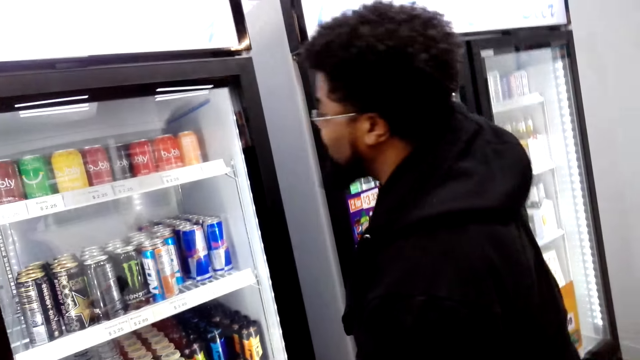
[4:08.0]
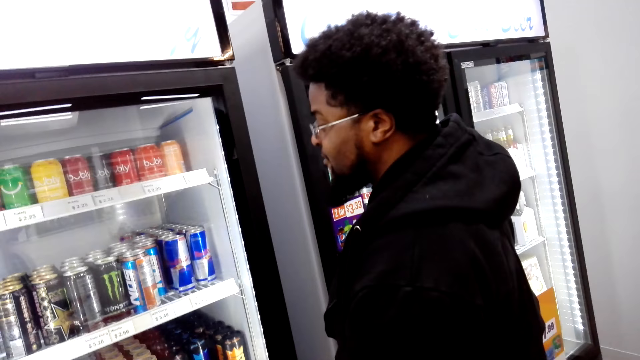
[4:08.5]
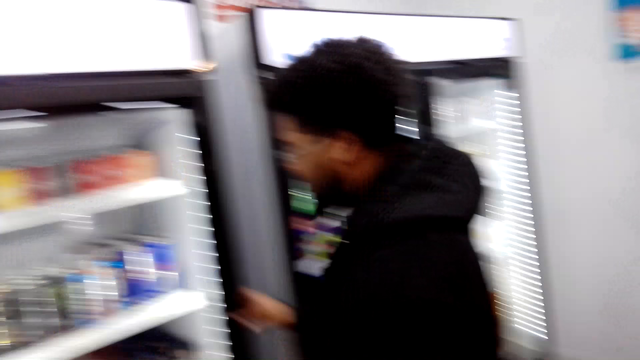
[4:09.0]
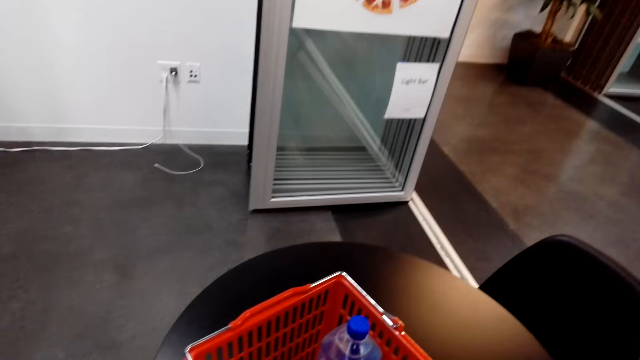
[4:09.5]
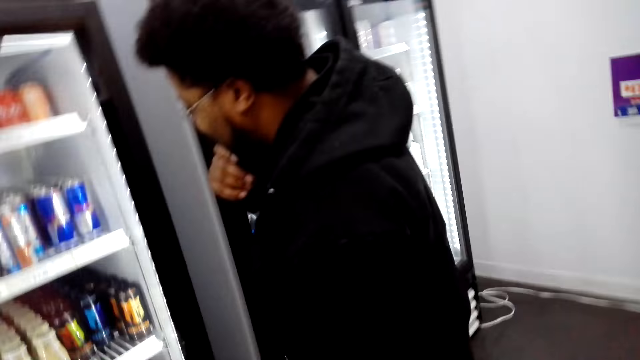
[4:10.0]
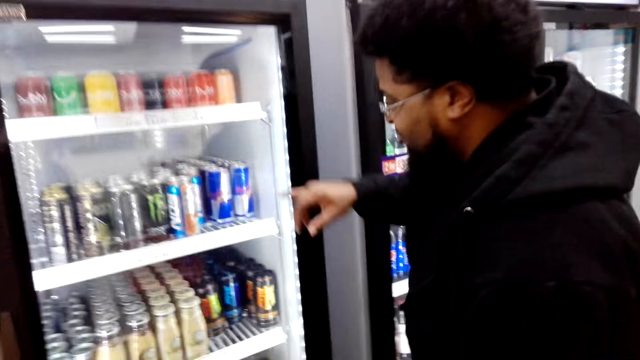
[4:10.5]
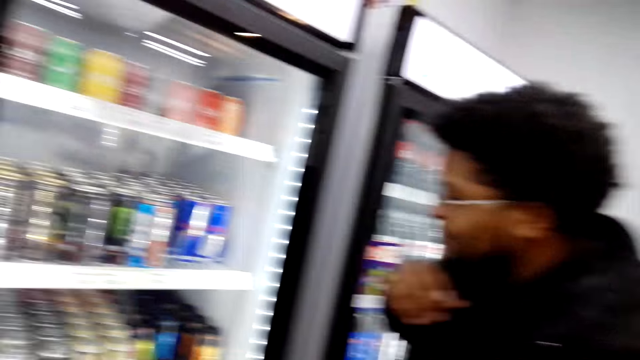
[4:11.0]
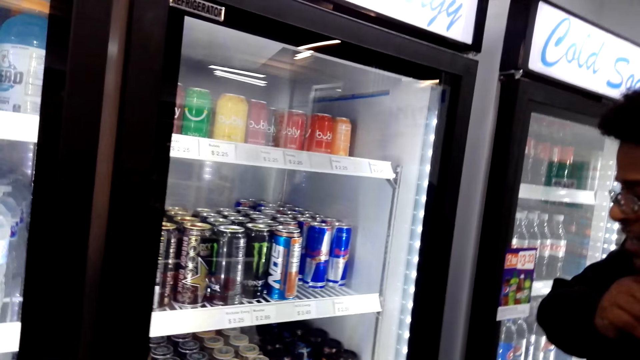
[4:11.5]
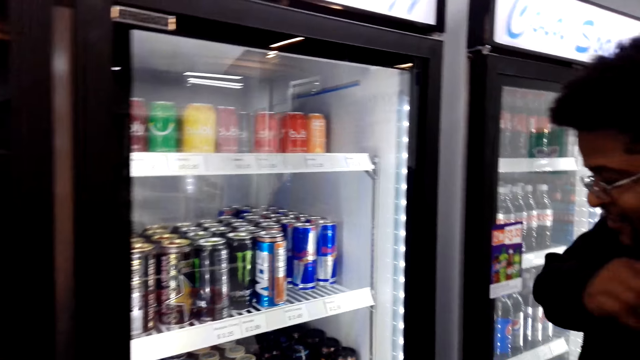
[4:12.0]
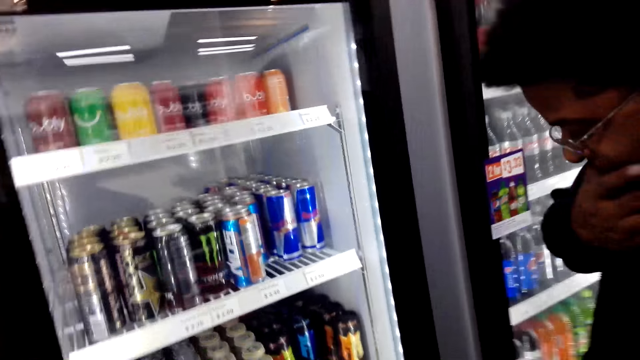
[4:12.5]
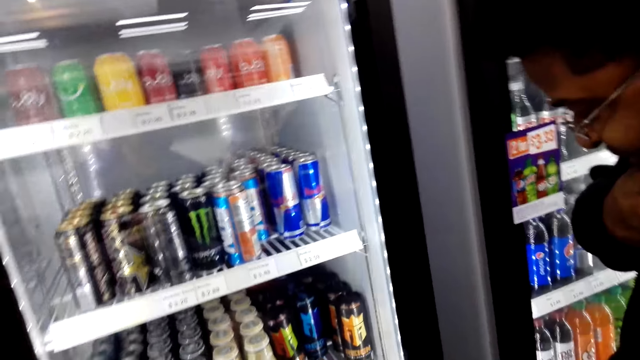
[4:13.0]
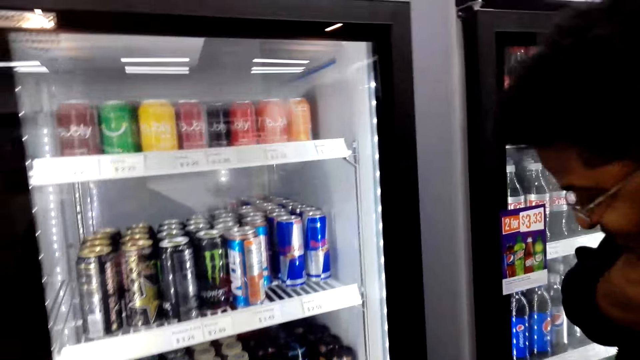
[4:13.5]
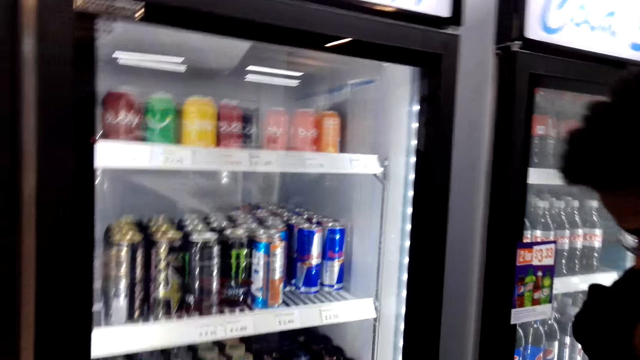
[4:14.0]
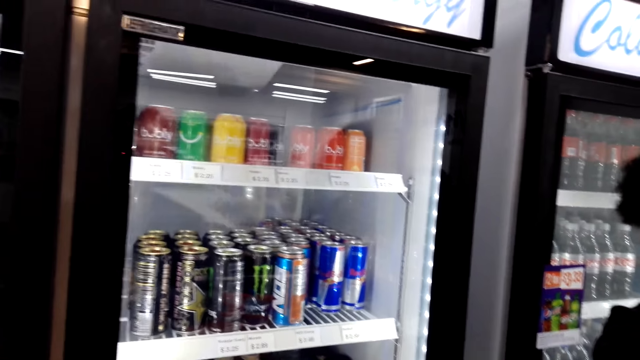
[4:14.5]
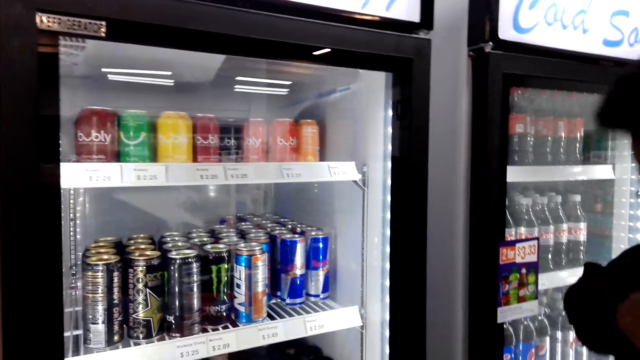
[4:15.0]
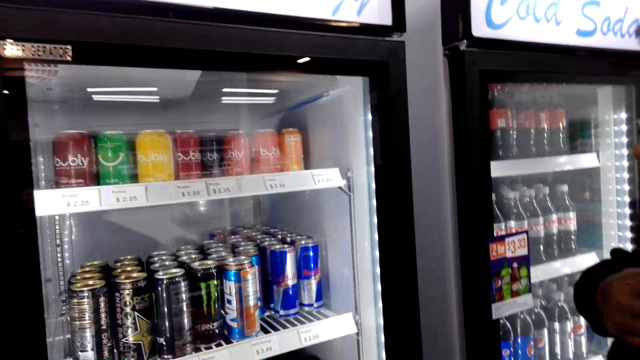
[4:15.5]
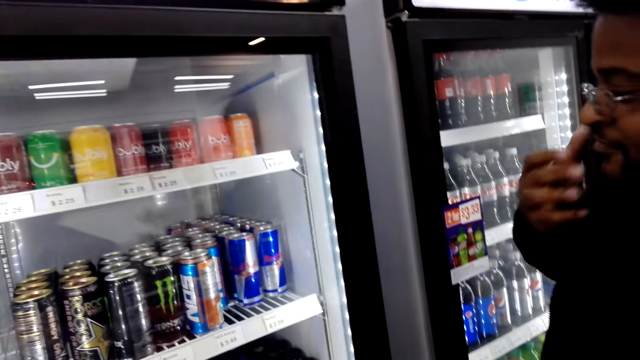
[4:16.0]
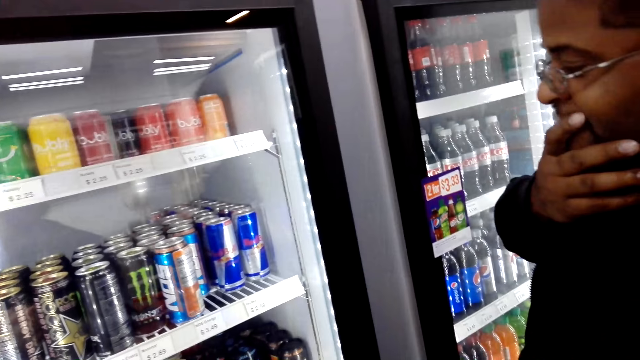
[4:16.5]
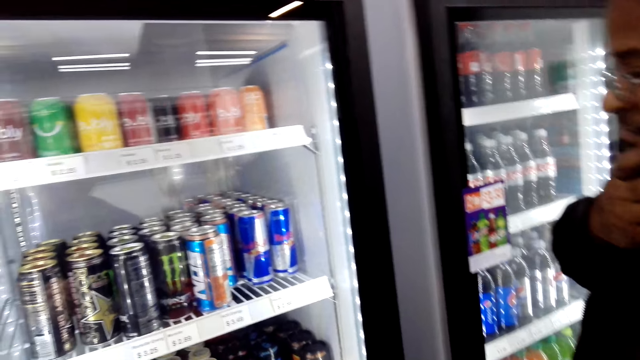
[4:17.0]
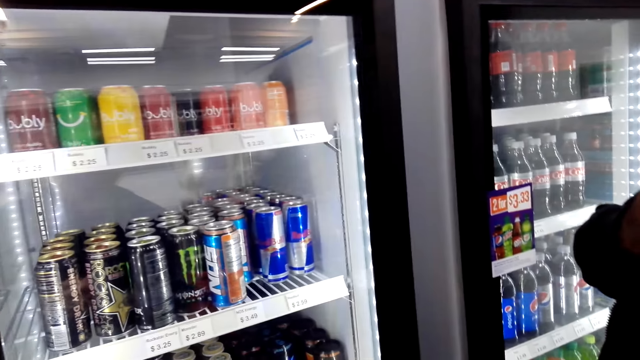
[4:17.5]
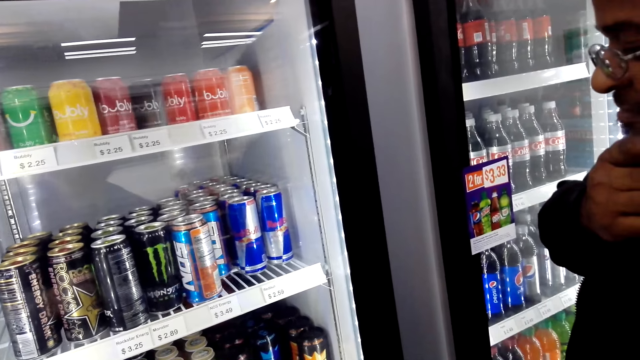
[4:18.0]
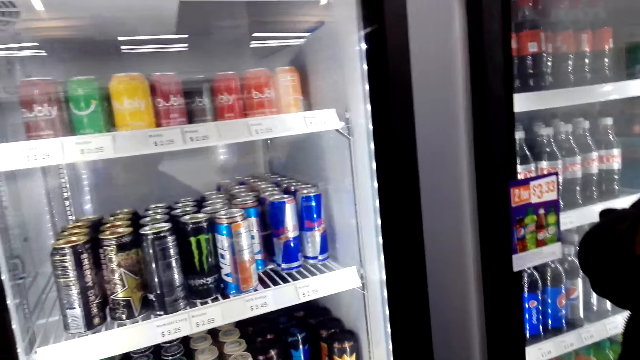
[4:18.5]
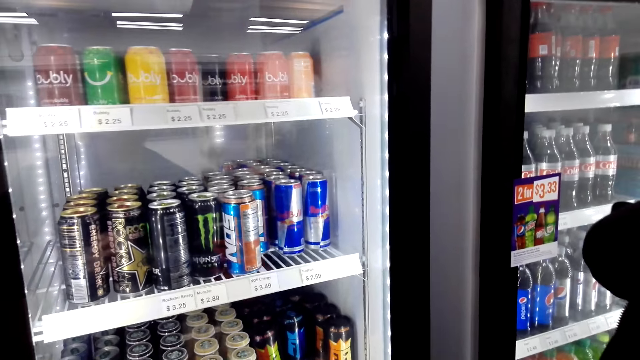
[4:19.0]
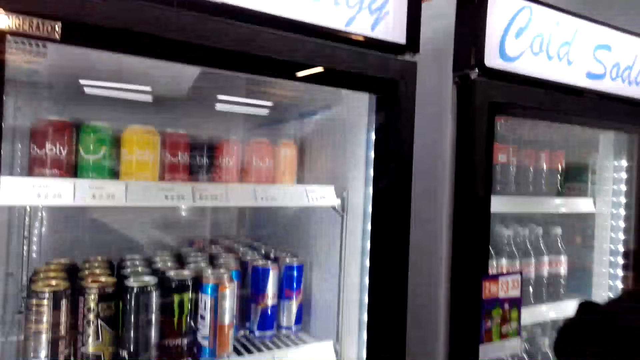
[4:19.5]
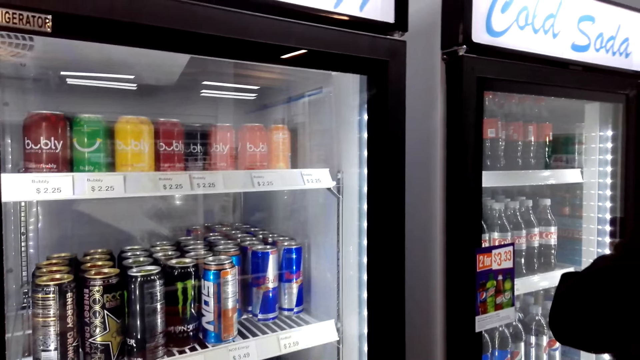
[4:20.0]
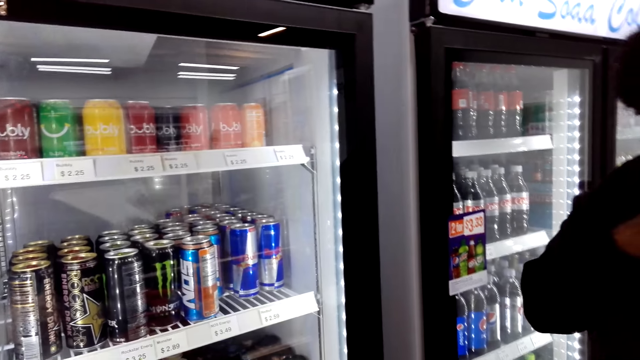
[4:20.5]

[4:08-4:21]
A man looks at the fridge. The man points at the fridge. The man holds his chin. The man moves his hand on his mouth.

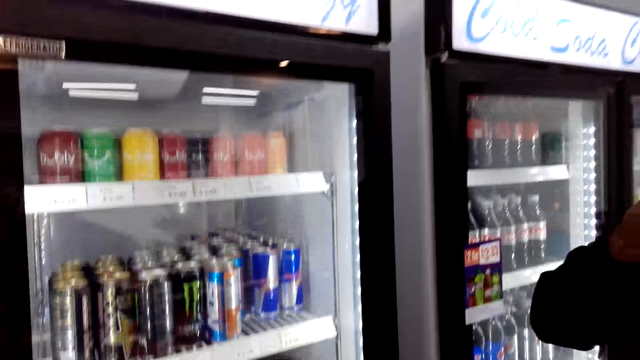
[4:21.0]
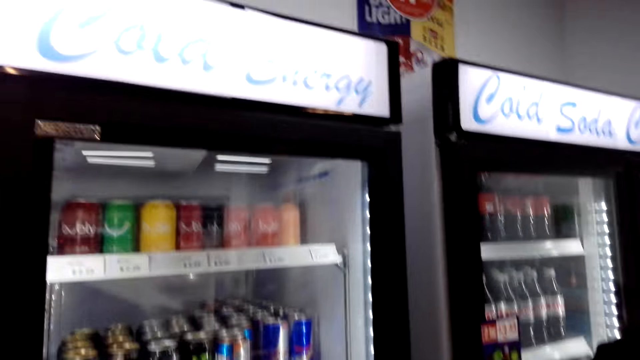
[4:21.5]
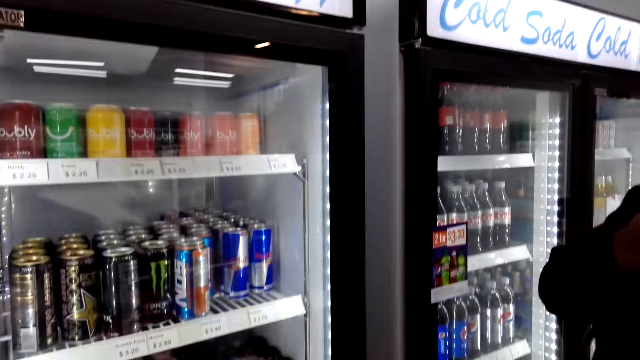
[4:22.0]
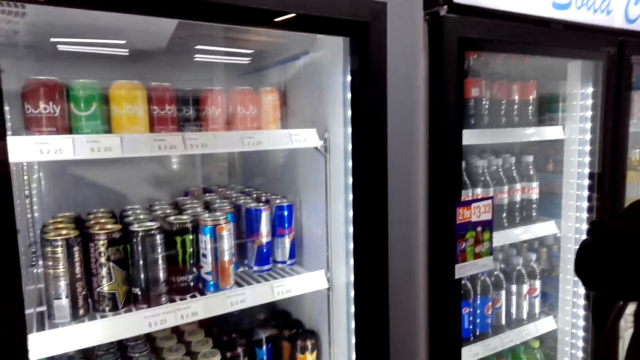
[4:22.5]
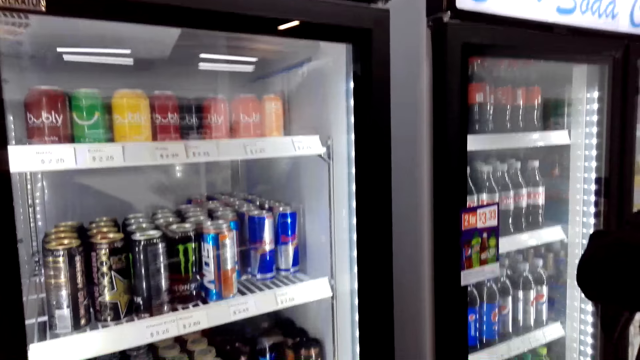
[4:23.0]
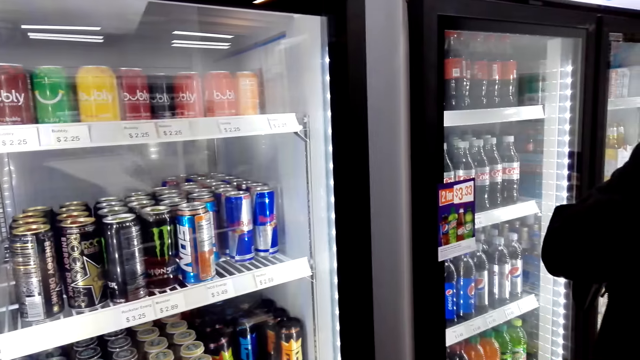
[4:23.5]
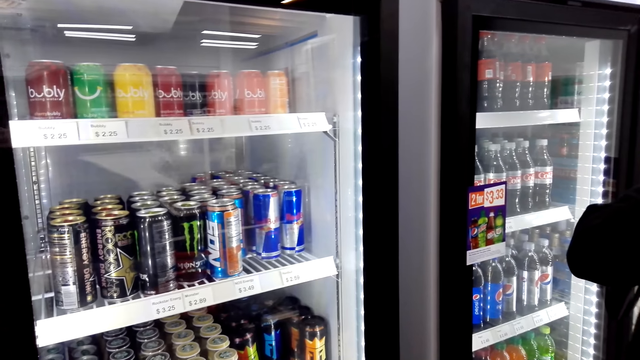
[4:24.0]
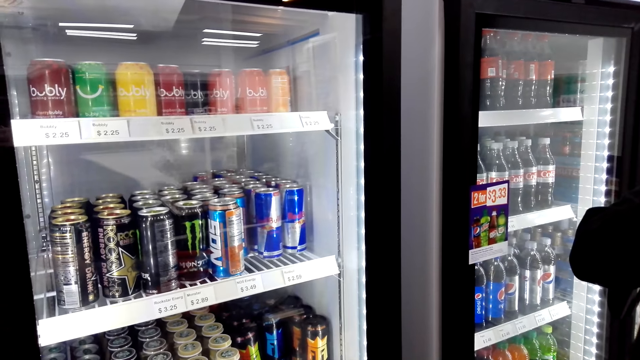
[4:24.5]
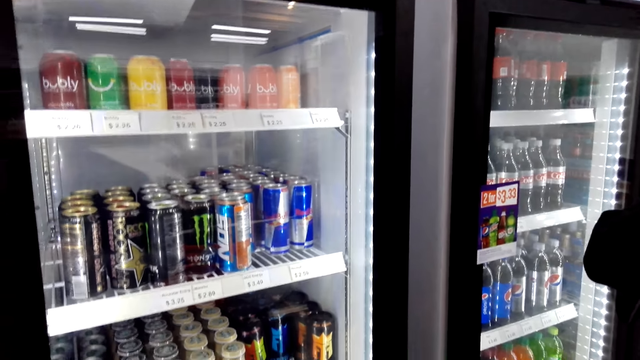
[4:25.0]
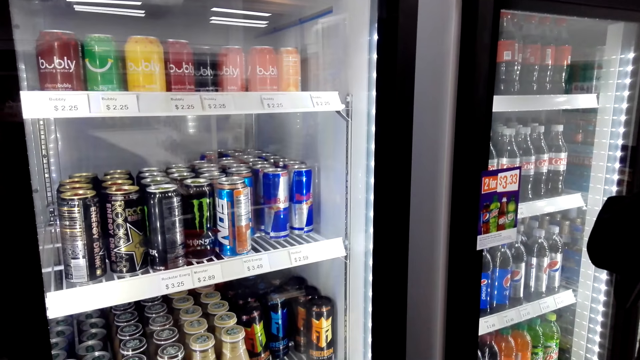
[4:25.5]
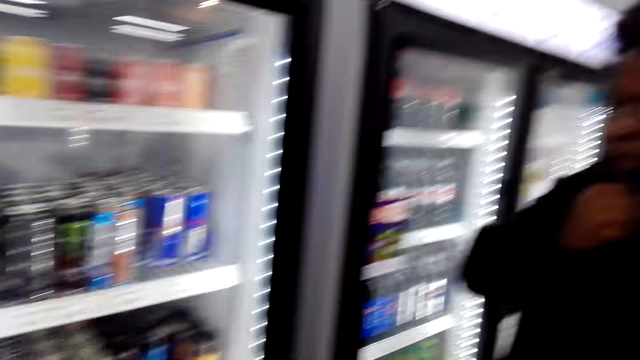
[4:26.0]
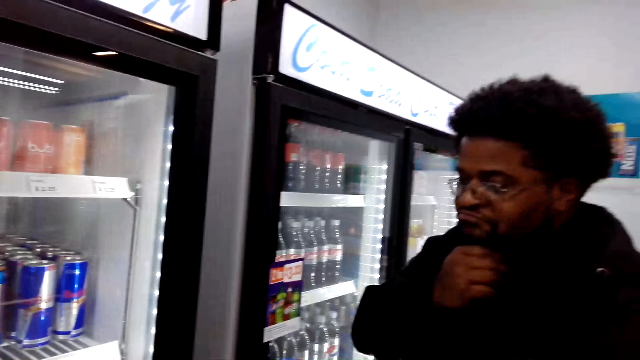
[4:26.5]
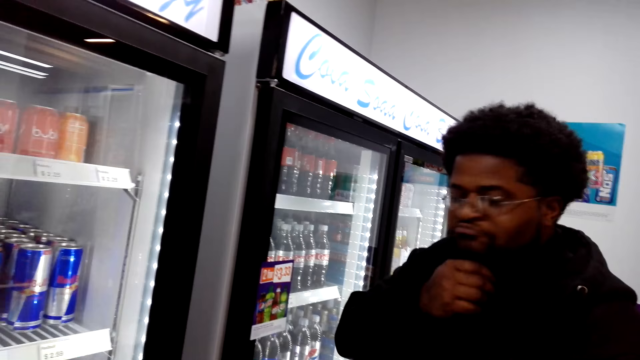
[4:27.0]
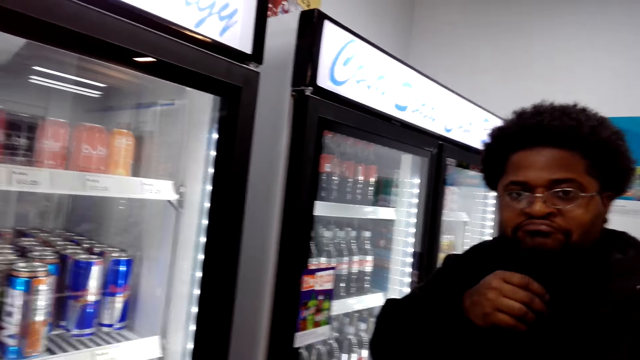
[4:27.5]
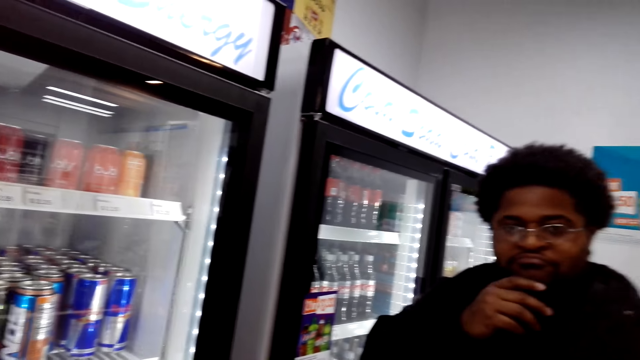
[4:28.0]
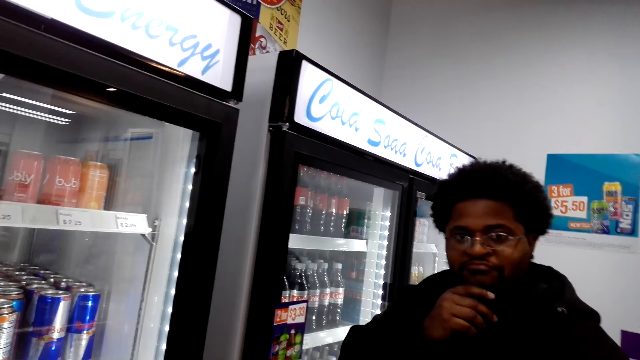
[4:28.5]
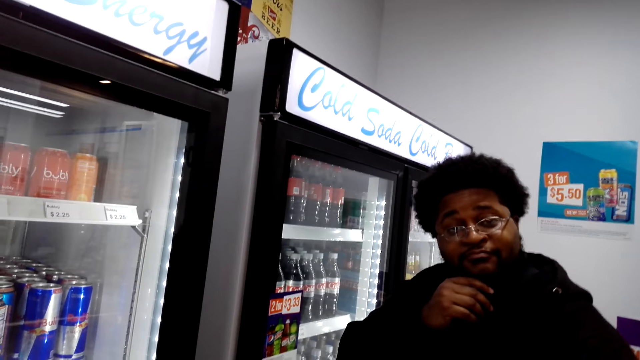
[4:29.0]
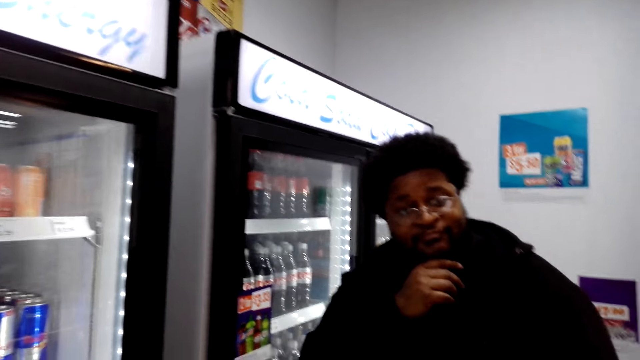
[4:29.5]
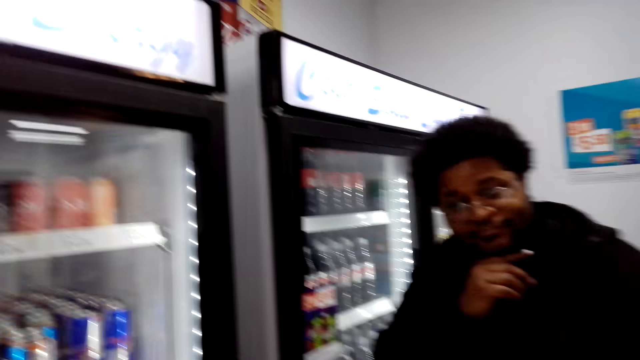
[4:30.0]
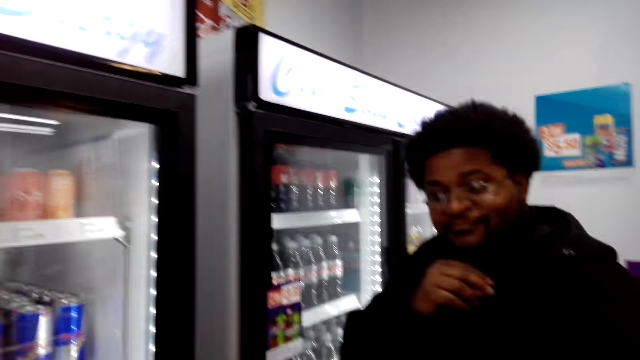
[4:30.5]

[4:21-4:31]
The camera wearer interacts with a man.
